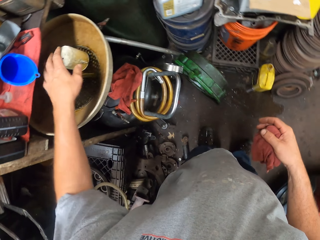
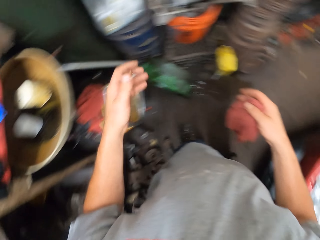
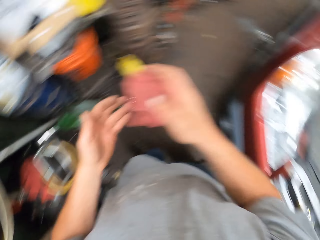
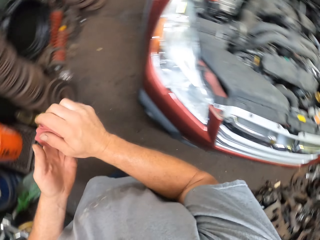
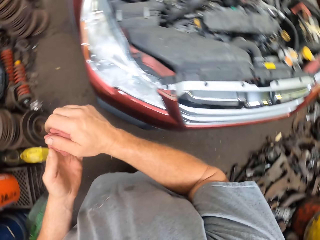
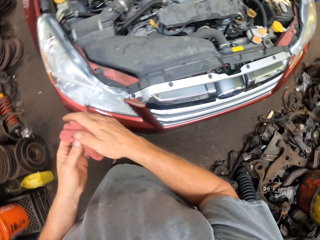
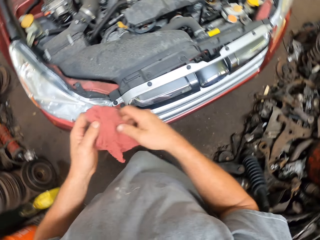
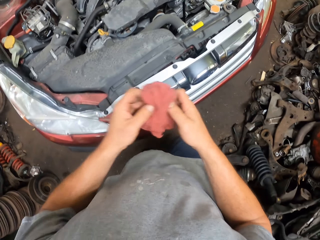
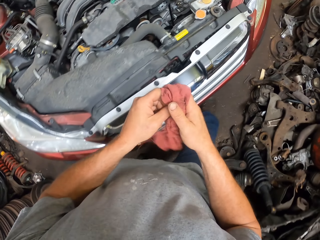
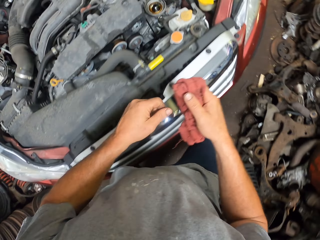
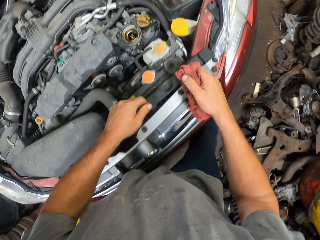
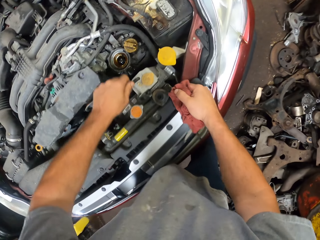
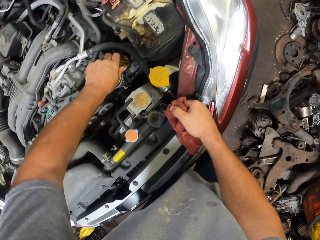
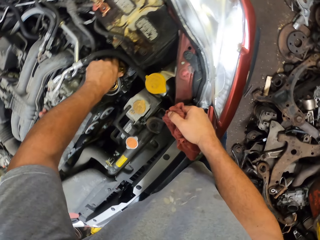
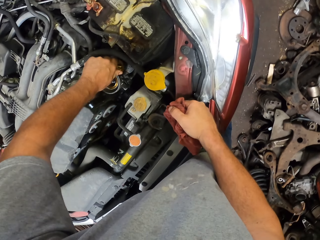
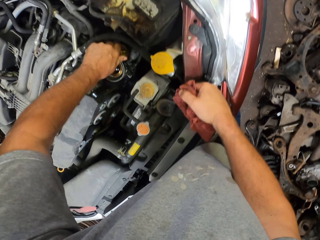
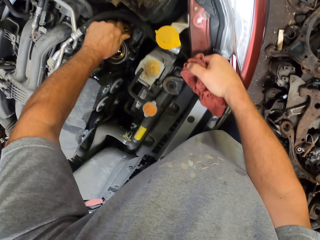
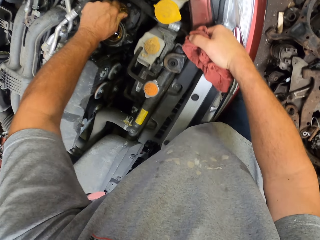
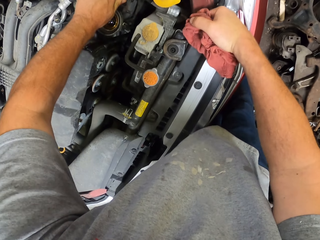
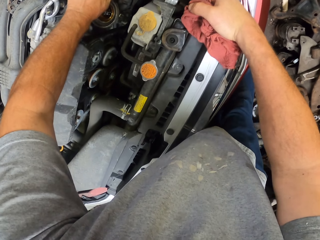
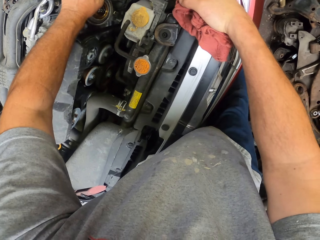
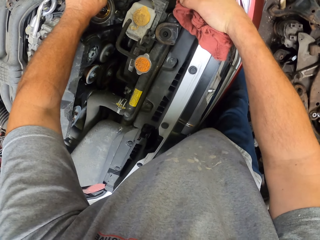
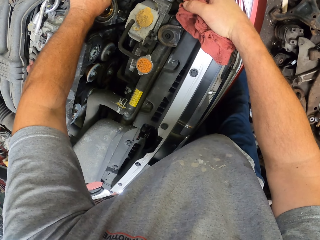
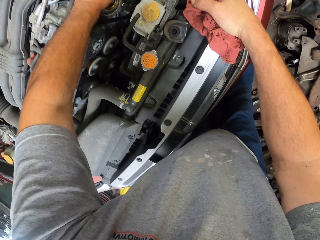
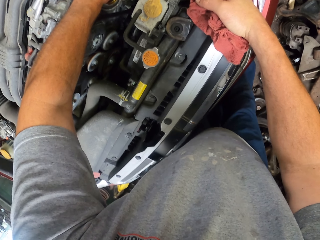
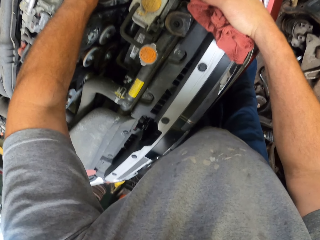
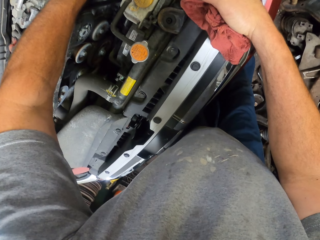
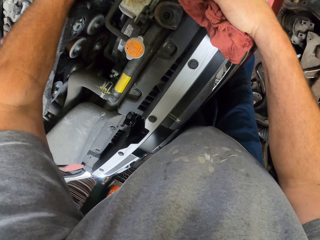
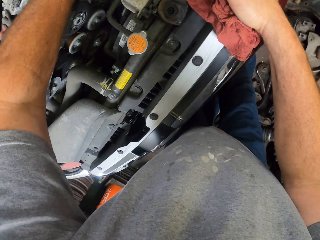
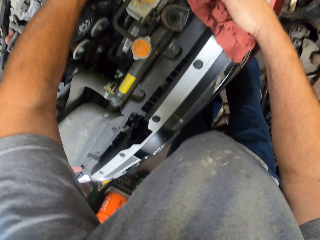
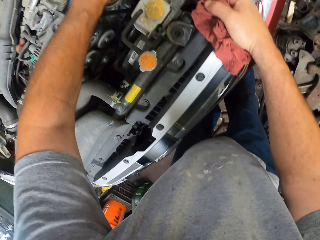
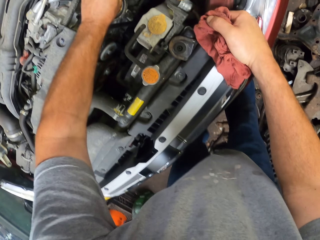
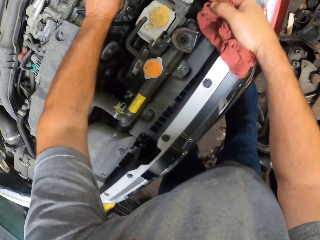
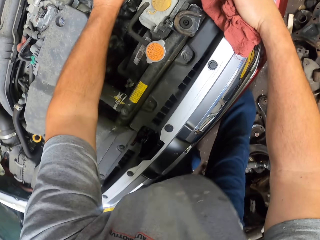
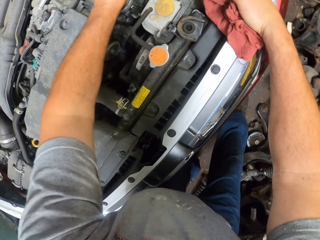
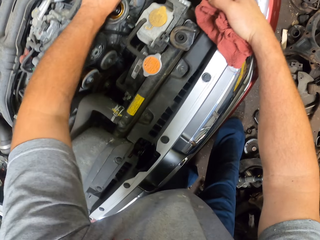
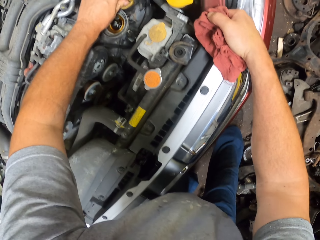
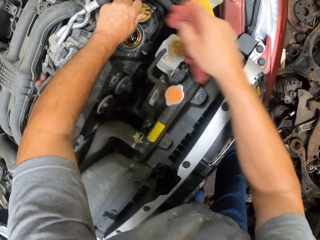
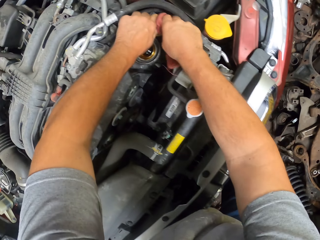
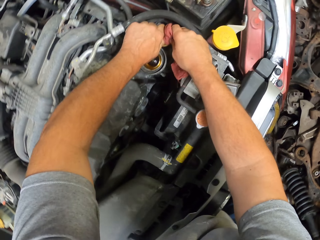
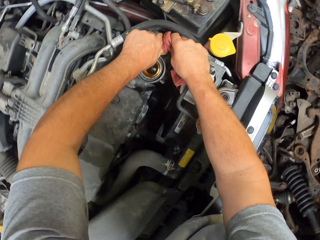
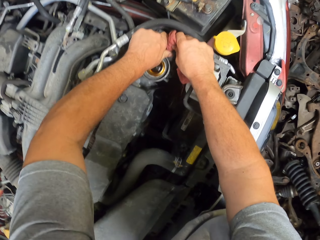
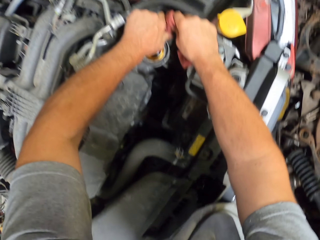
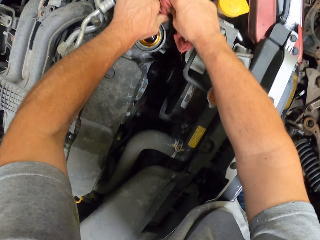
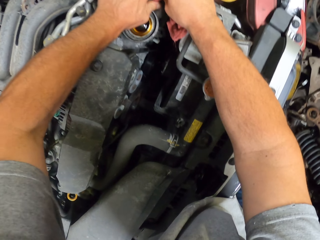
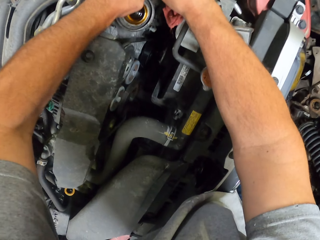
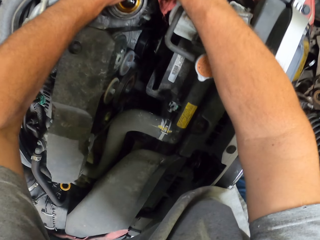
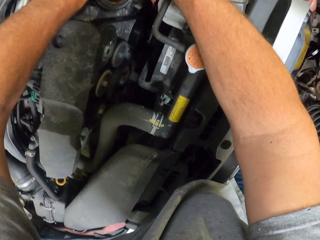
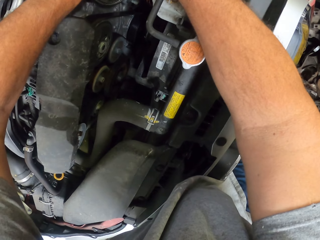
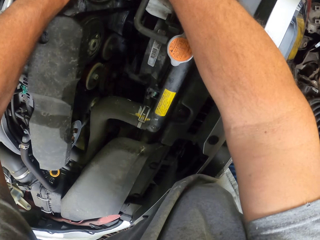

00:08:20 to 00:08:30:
The camera wearer wipes their hands with a cloth. They turn towards the car. They open something. They hold the oil tanker lid.

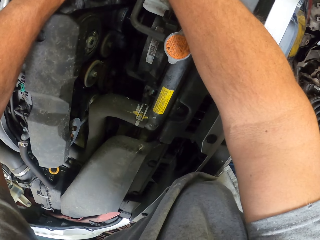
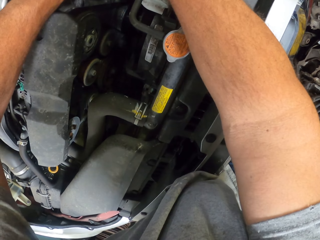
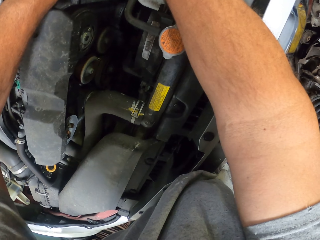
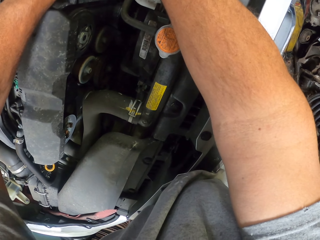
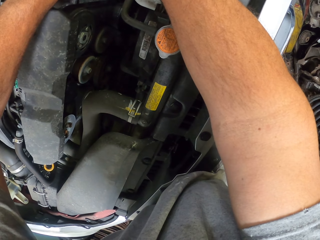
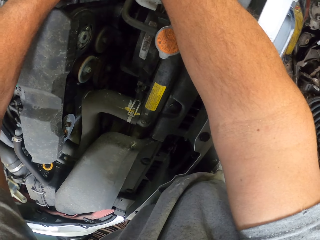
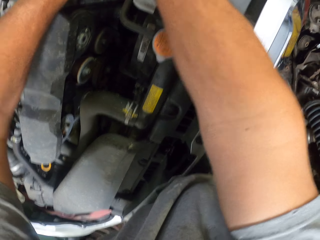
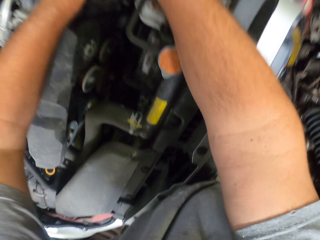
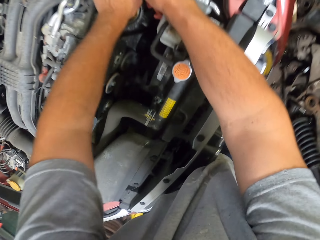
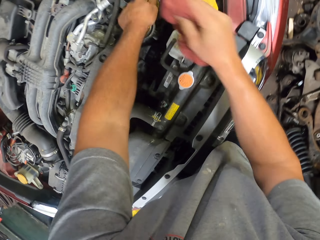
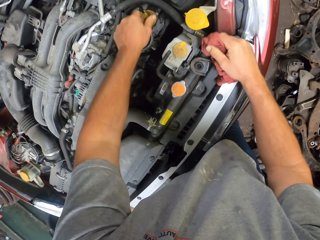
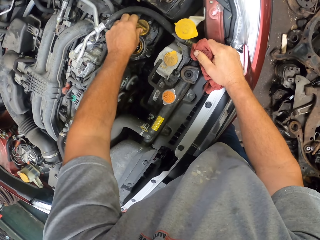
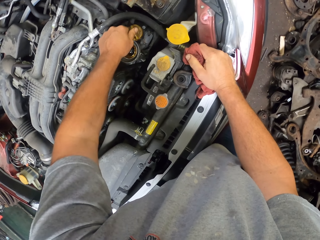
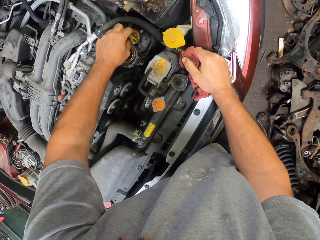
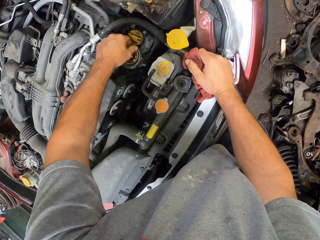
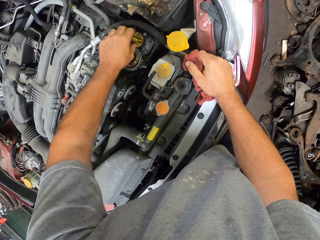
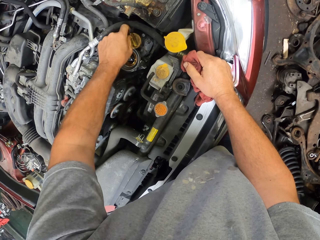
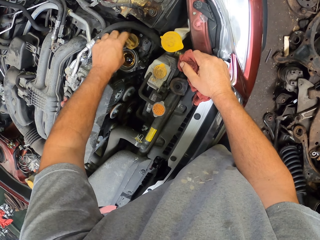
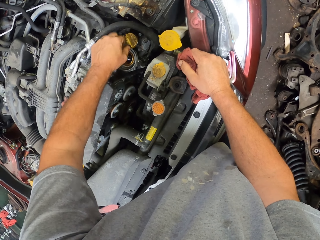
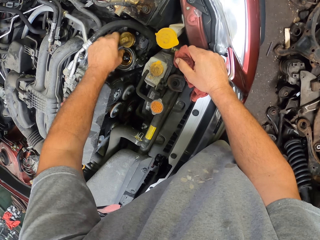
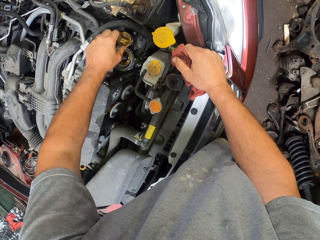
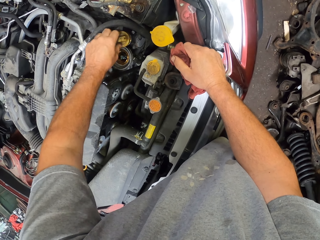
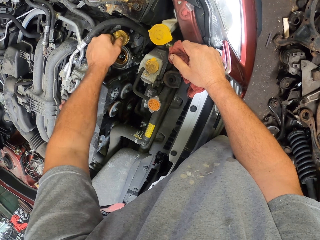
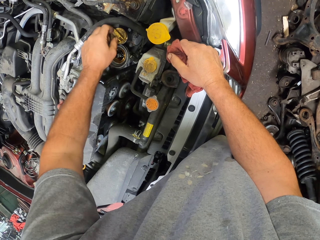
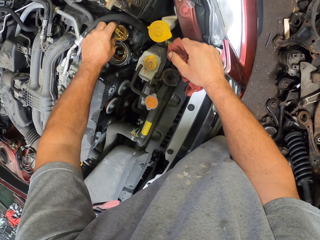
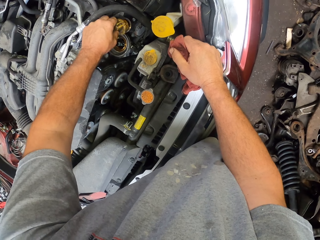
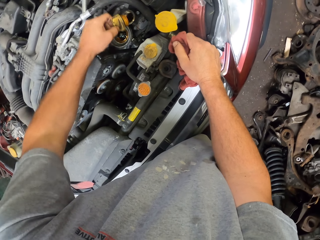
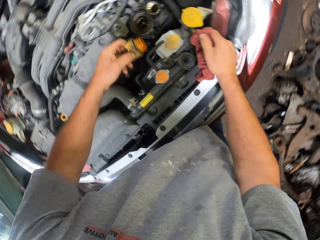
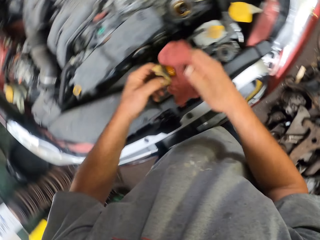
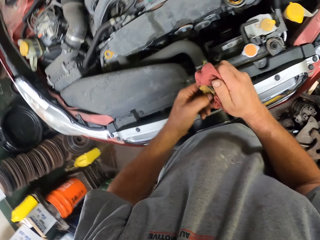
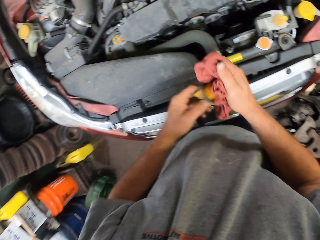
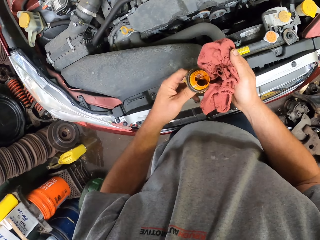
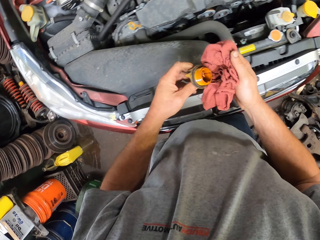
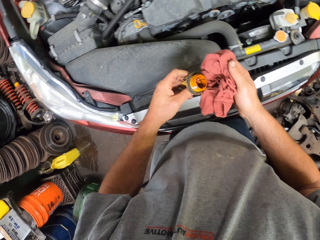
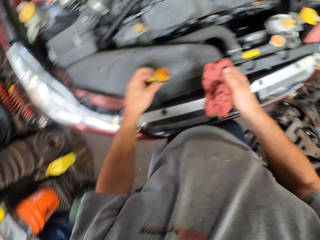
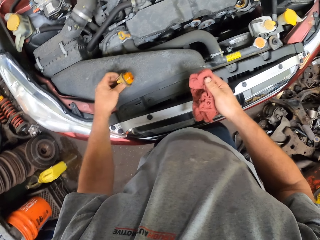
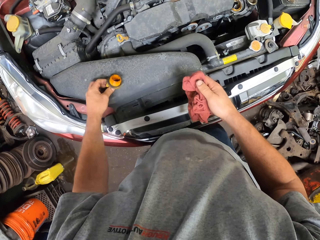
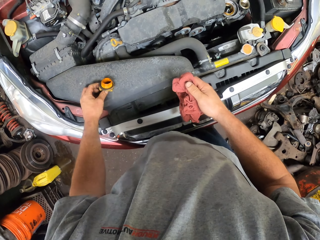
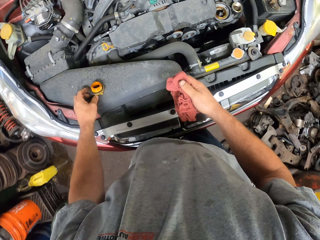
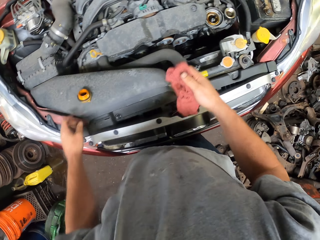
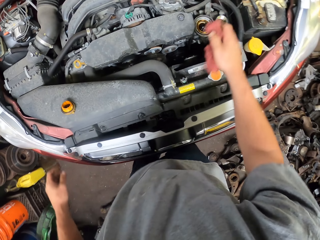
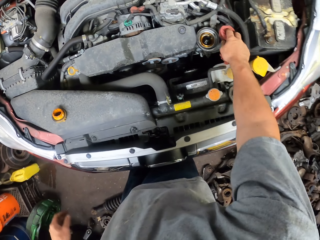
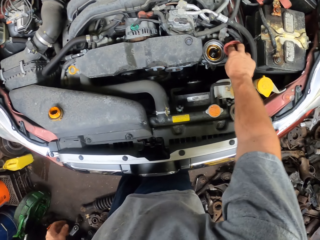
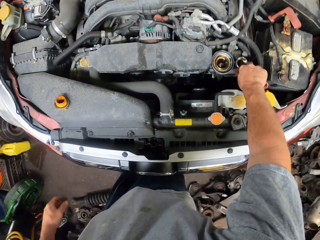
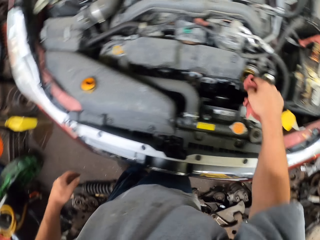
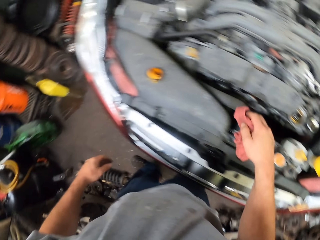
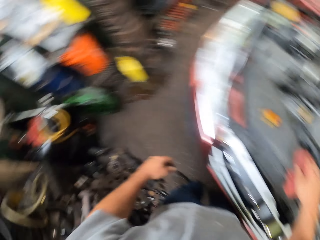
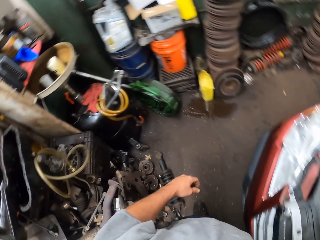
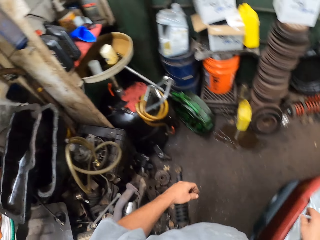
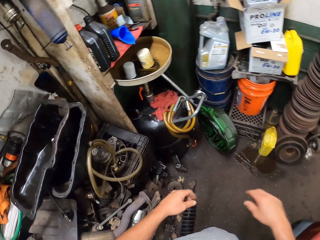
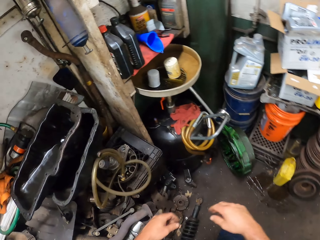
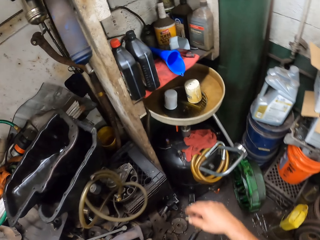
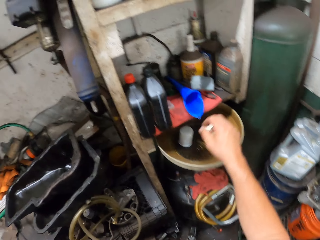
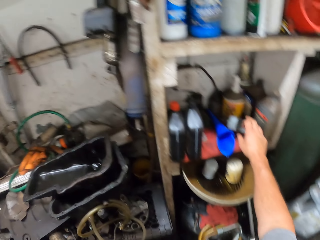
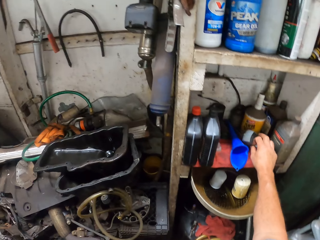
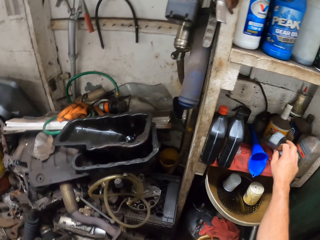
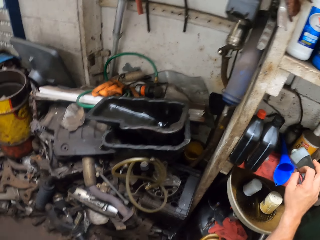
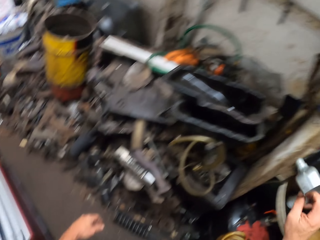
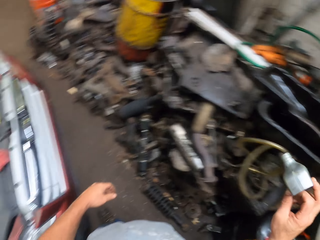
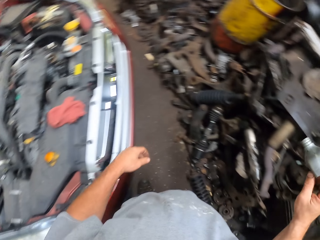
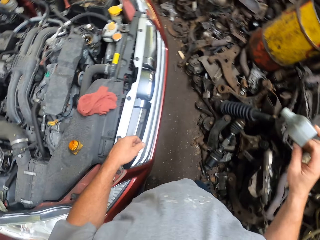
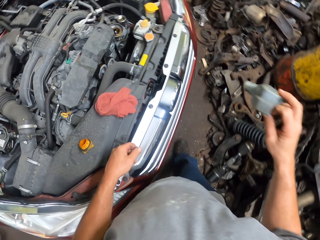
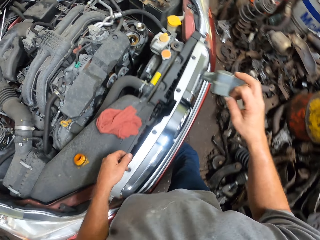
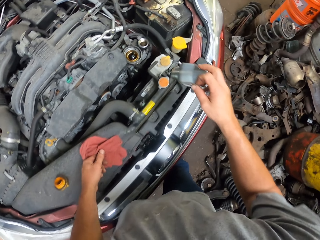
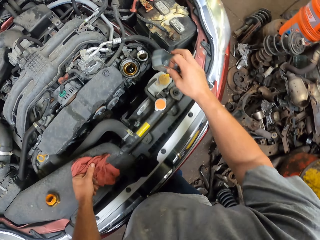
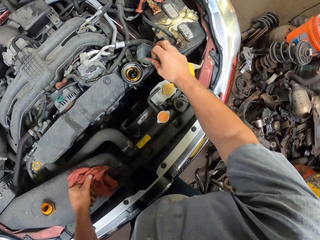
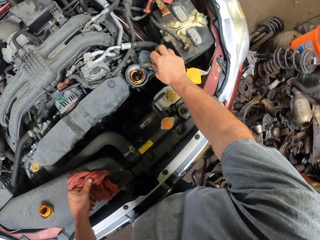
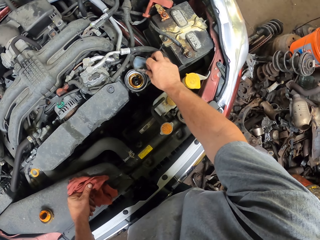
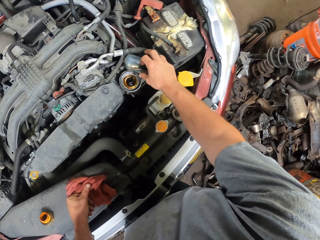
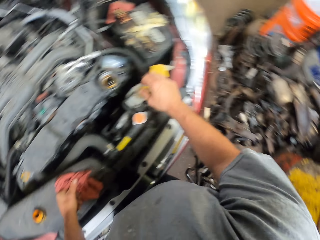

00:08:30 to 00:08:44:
The camera wearer opens the oil tanker lid. They remove the oil tanker lid, wipe the oil tanker lid and carry something. They place the oil tanker lid on the car. They move around the garage. They pick up a funnel cut bottle. They carry something. They place the funnel cut bottle on the oil tanker mouth.
